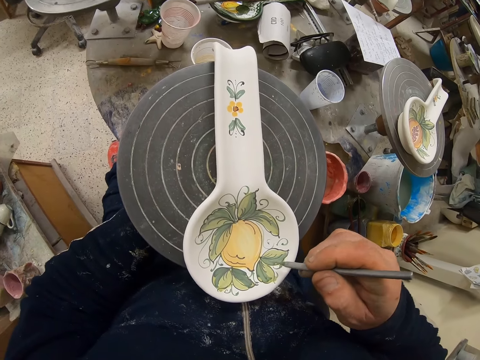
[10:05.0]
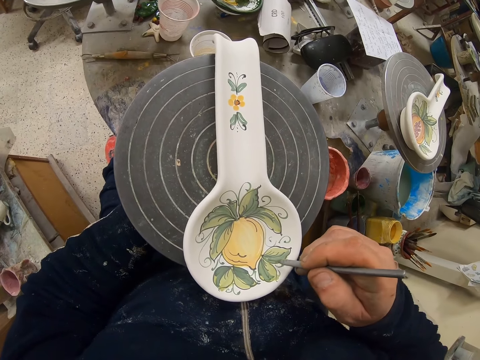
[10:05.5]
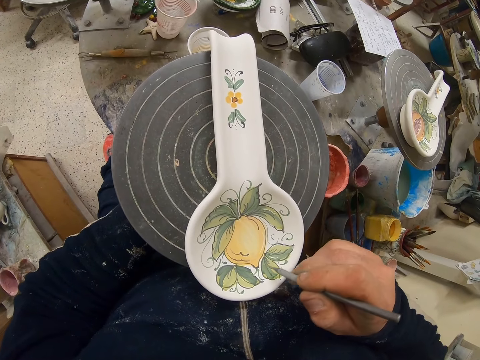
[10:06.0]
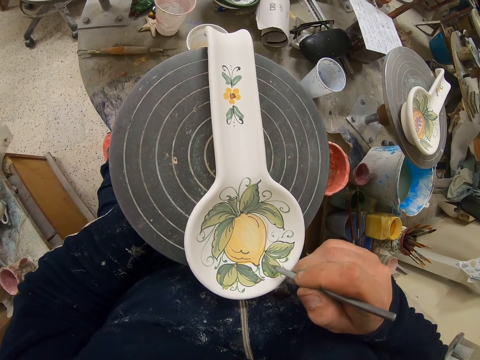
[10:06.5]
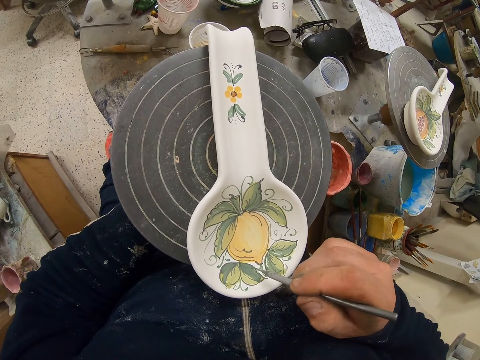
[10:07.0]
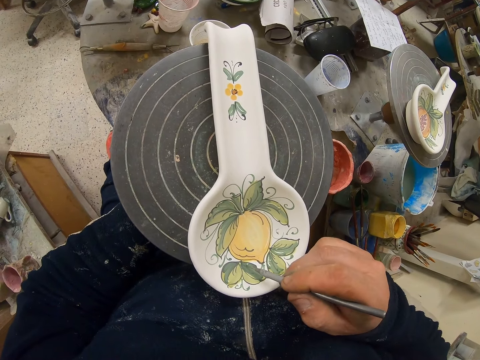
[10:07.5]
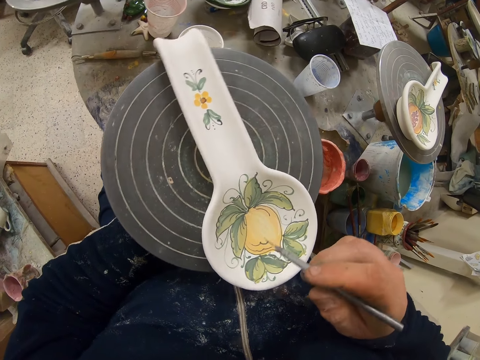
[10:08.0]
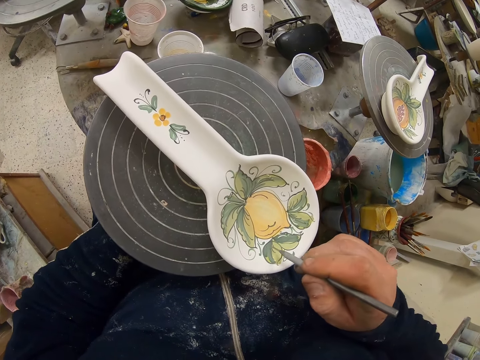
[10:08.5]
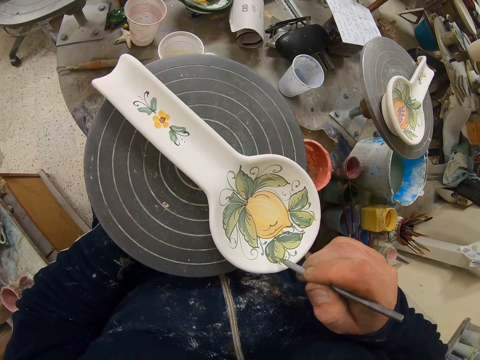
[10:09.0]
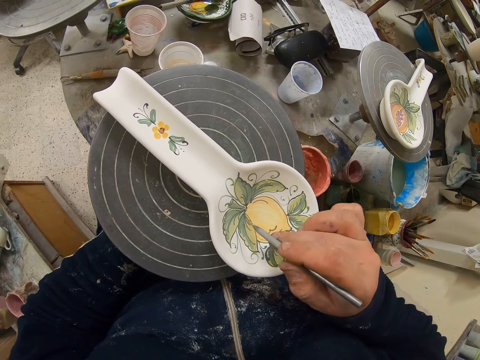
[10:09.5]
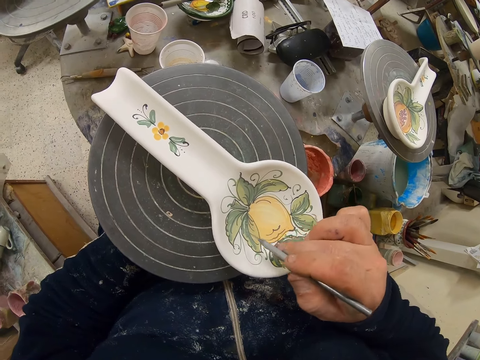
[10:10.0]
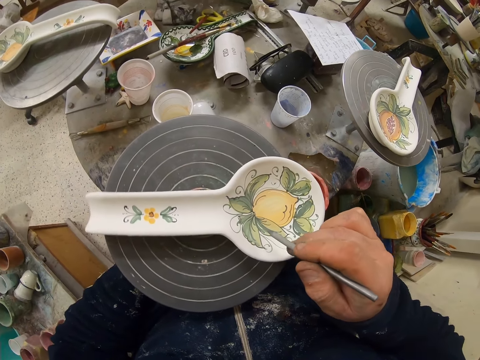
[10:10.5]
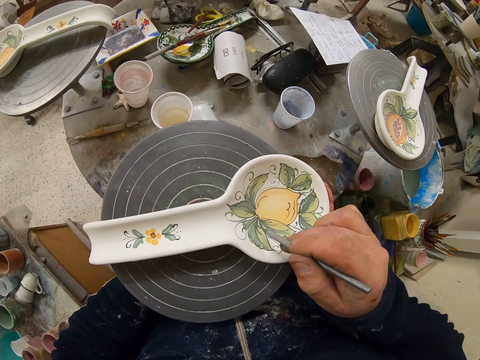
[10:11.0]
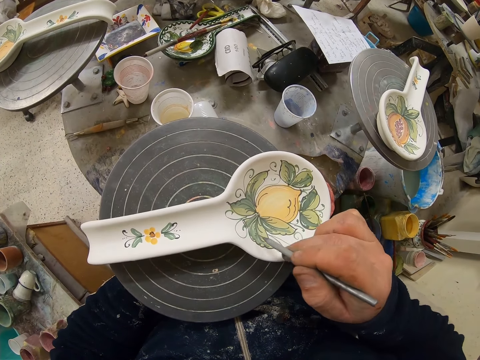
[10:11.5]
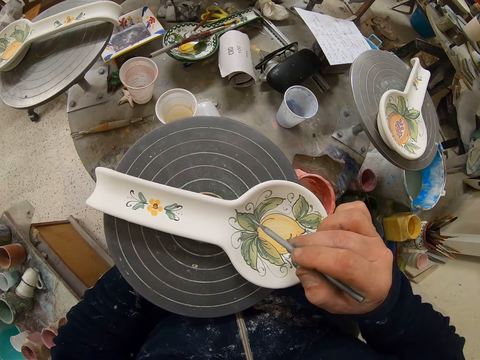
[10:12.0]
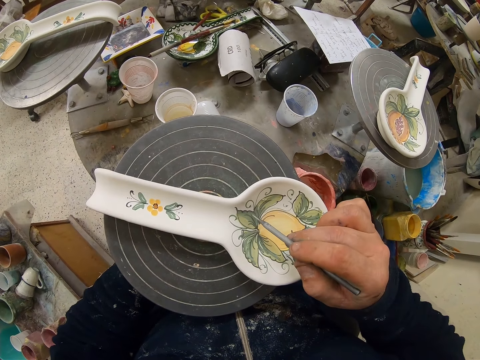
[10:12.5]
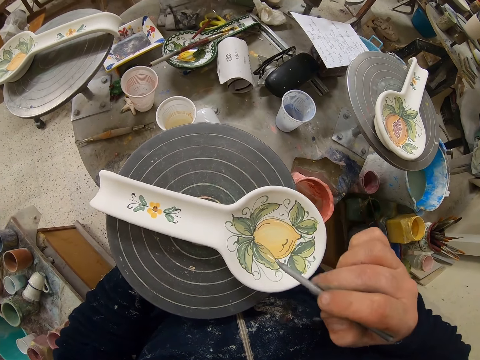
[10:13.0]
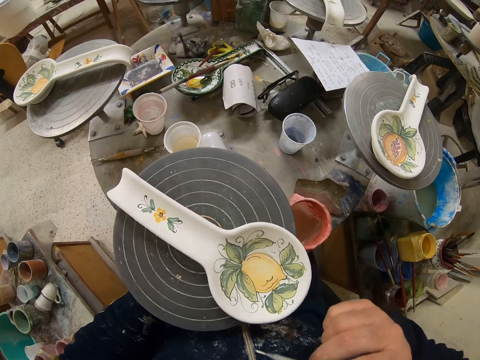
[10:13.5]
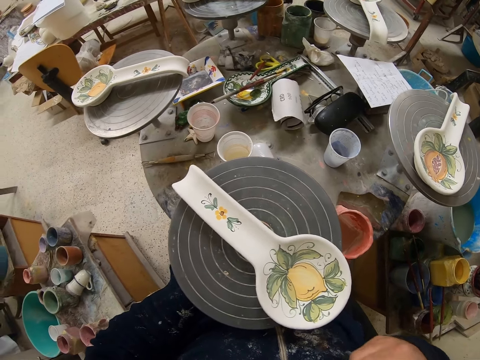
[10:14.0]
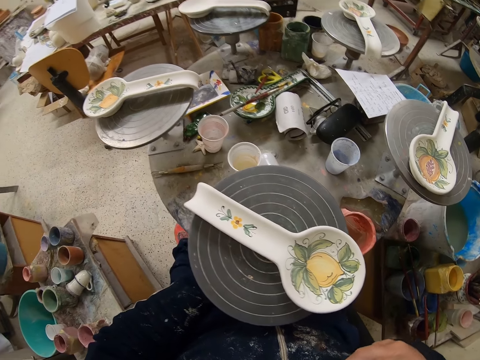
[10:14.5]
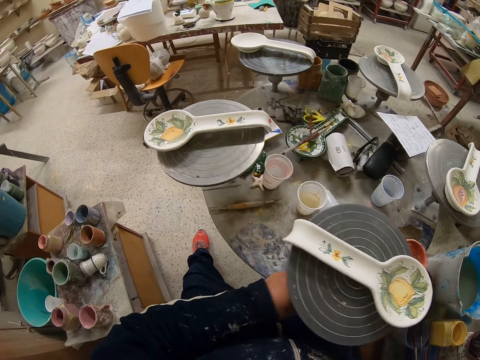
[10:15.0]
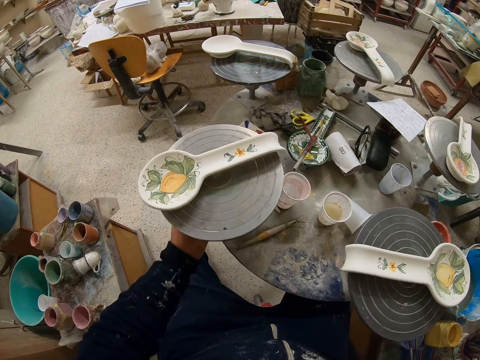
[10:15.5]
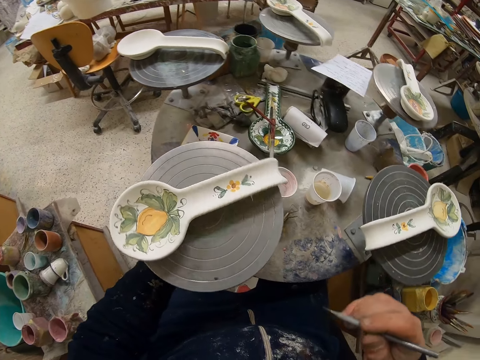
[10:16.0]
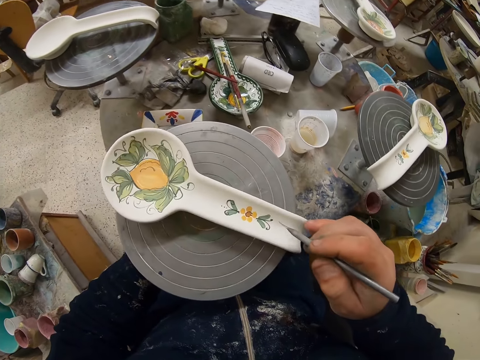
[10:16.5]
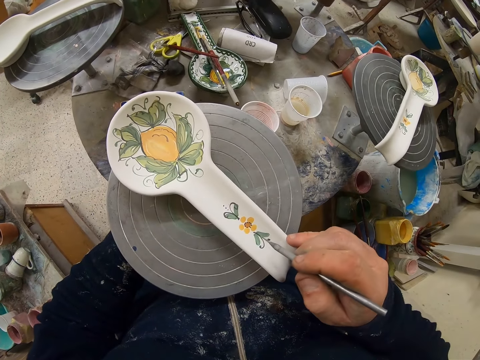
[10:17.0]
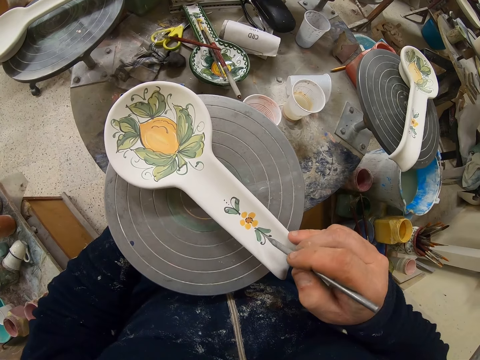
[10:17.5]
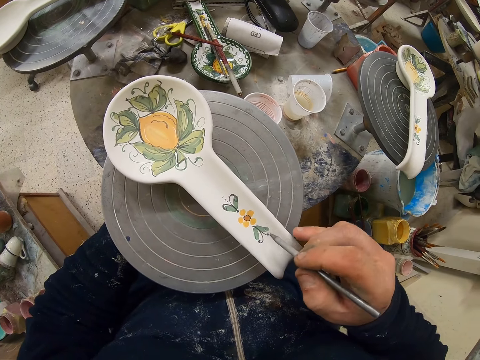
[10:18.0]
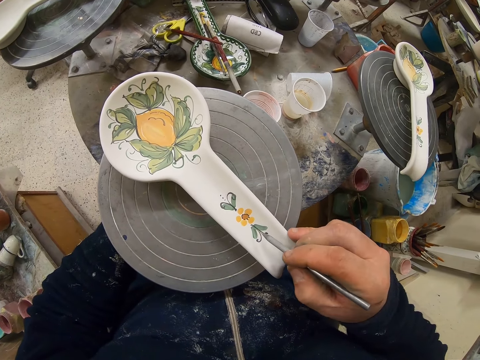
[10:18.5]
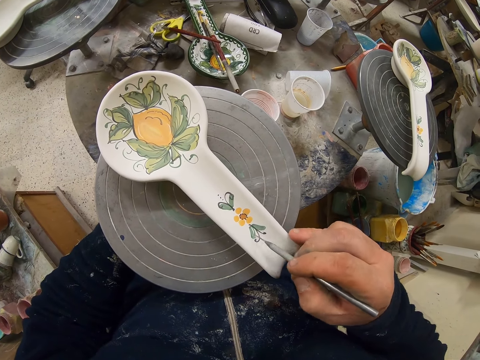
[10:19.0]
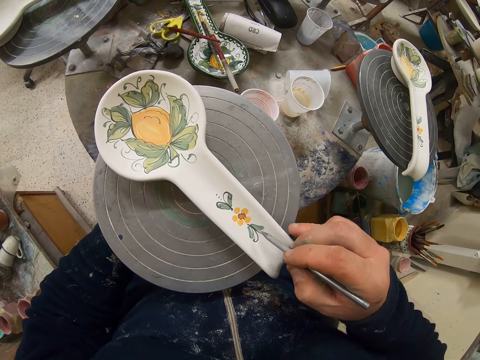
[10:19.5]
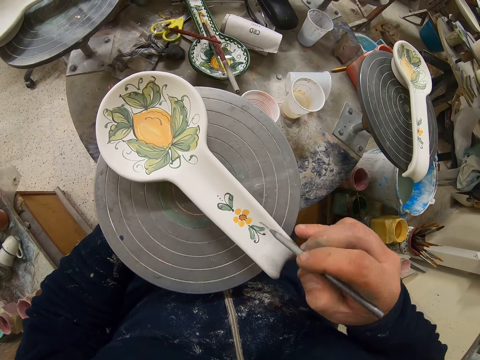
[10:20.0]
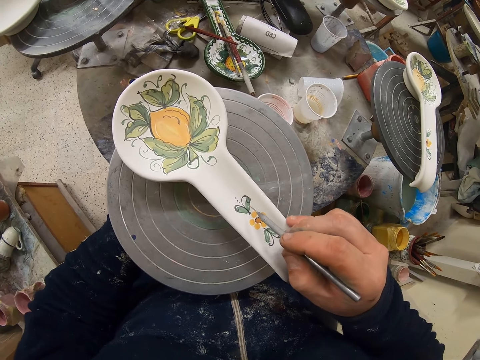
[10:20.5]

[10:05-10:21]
The camera wearer turns the table. They decorate the plate with the paint brush. They turn the table. They decorate the plate or spoon with the paint brush.

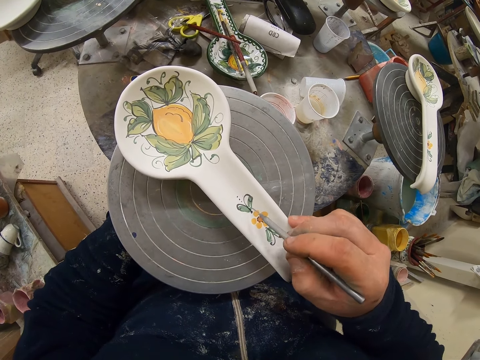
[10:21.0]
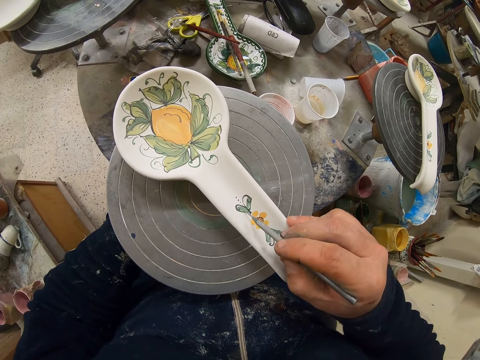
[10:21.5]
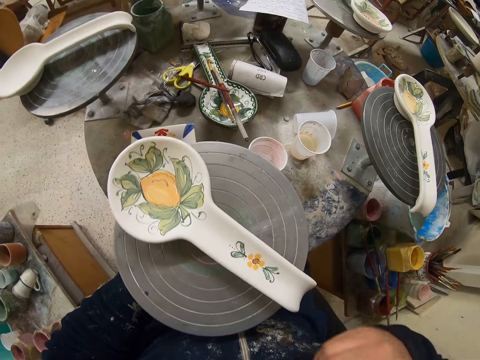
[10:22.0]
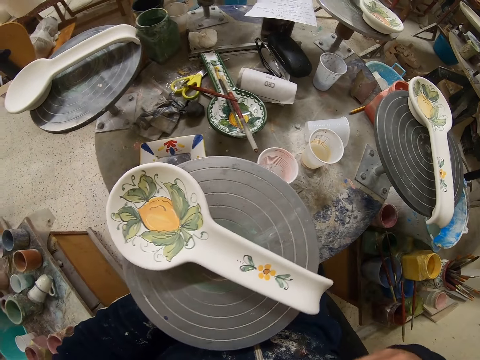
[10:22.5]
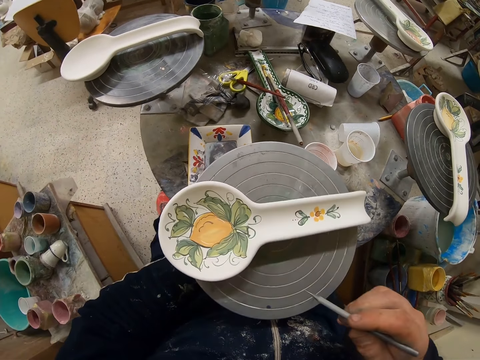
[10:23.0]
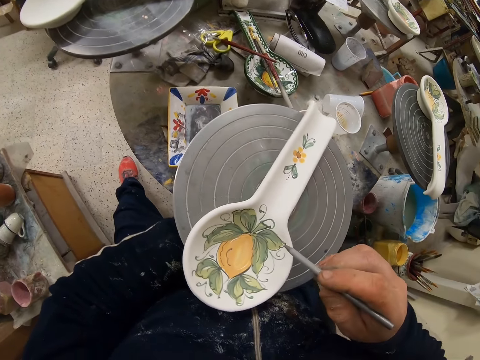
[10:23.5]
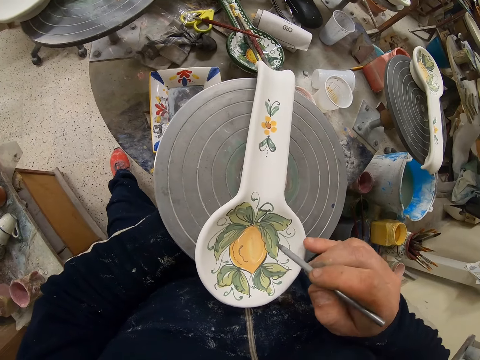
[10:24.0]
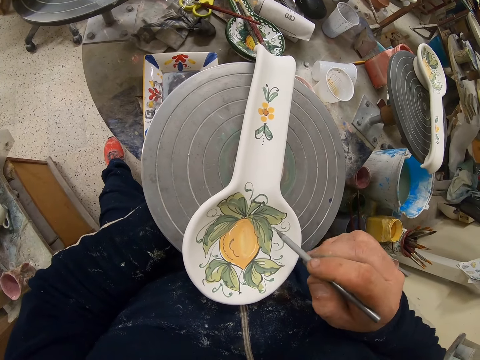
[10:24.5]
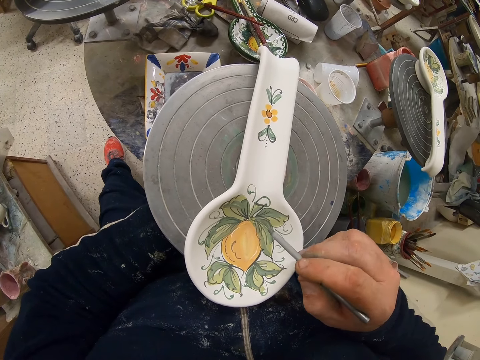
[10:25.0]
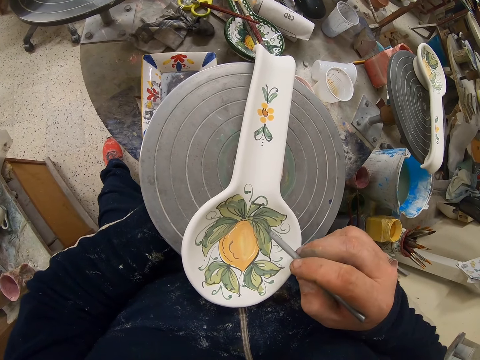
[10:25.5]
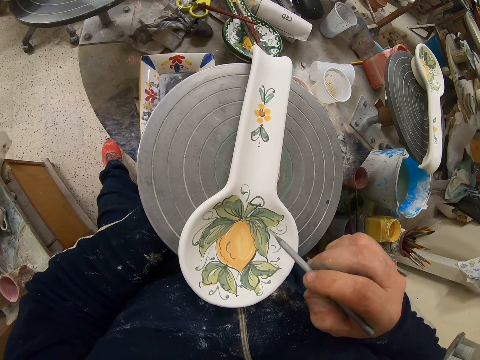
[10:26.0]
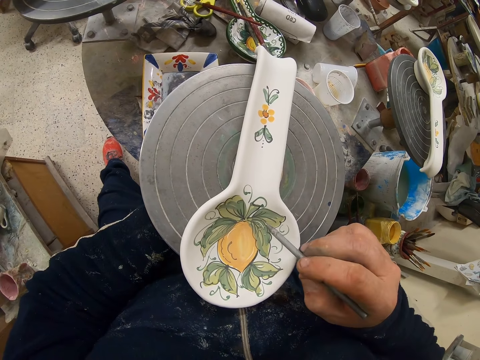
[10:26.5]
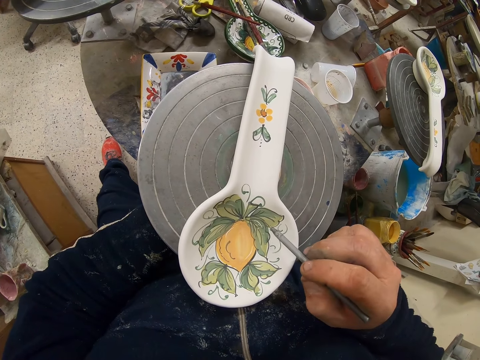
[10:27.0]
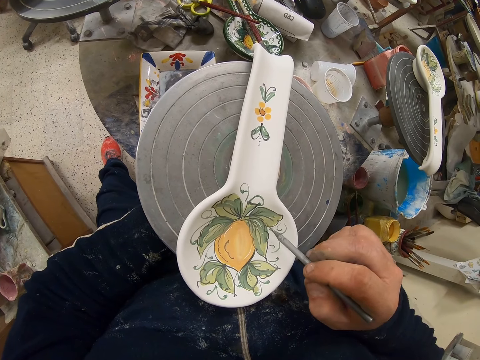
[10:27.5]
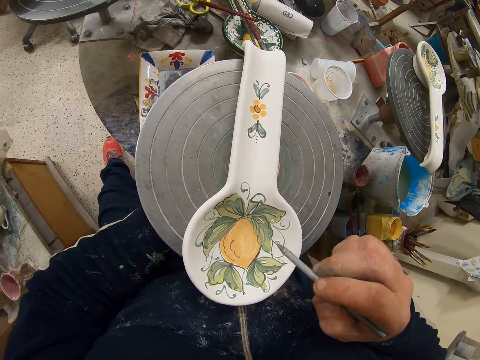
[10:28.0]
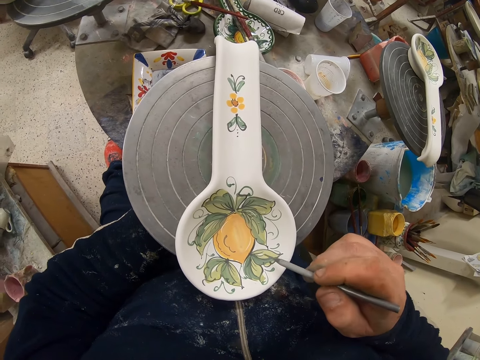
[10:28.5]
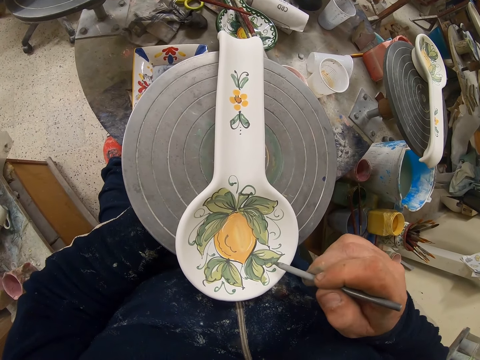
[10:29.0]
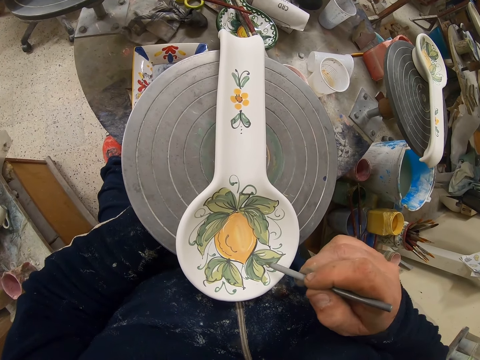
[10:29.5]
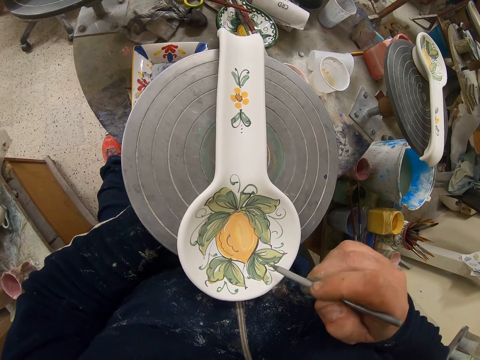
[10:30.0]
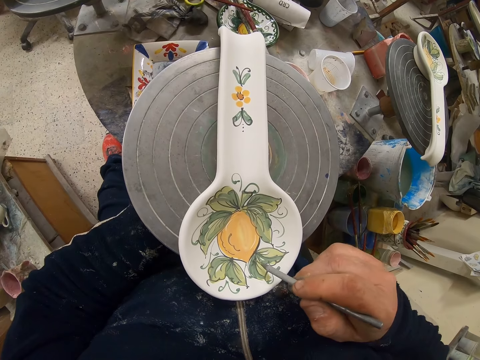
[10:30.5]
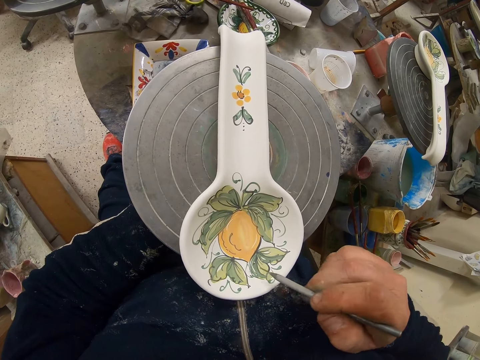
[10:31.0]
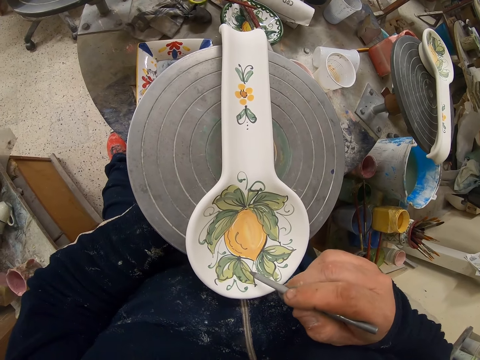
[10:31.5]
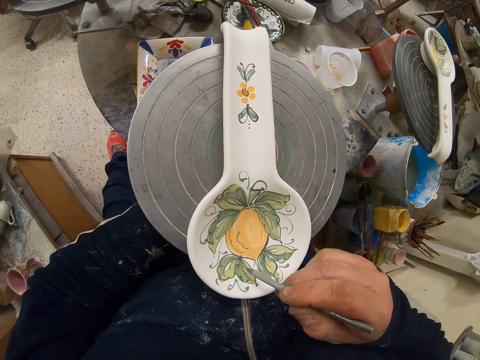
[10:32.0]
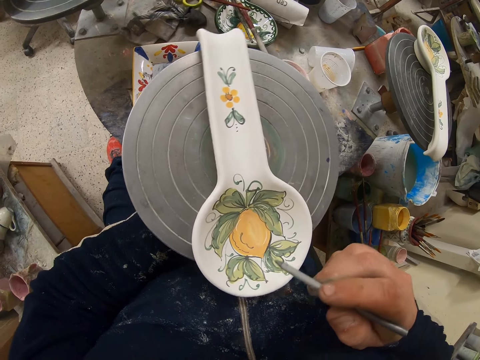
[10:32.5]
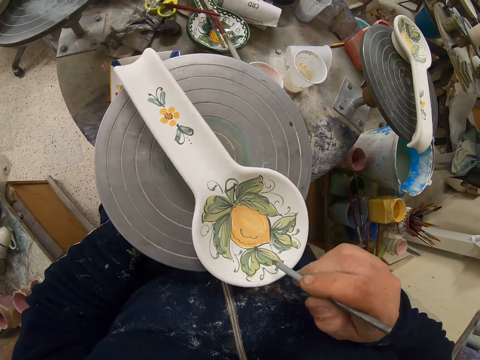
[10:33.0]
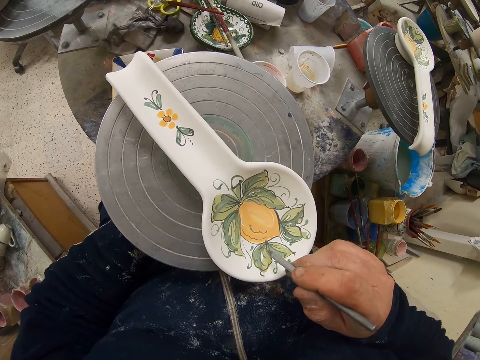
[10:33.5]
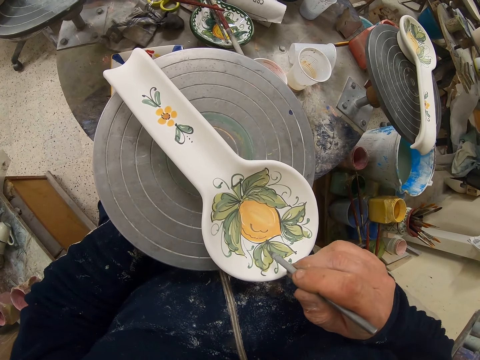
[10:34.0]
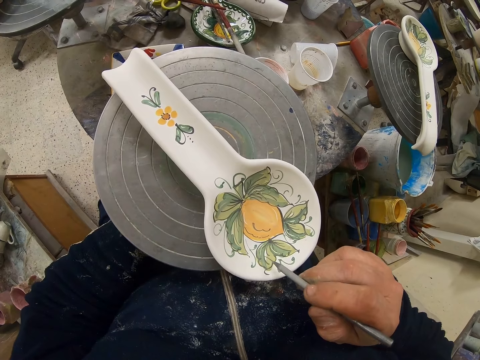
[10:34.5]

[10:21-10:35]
The camera wearer turns the table or spoon. They decorate the plate with the paint brush. They turn the table.
